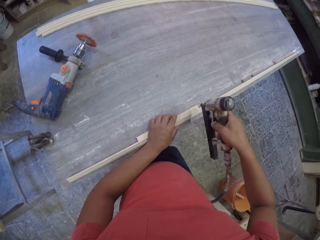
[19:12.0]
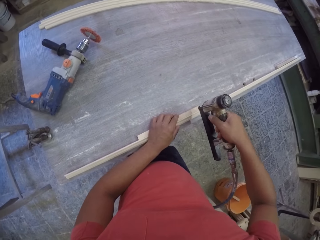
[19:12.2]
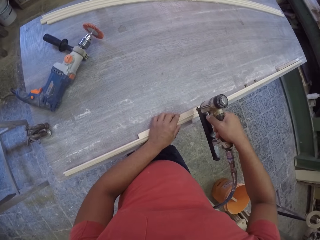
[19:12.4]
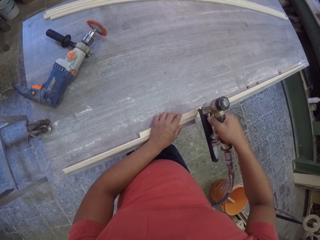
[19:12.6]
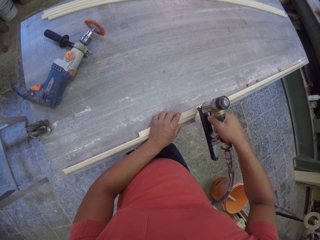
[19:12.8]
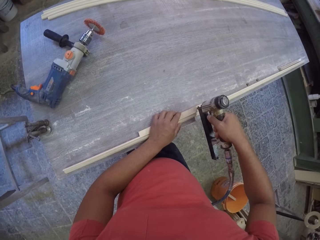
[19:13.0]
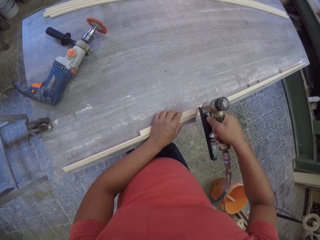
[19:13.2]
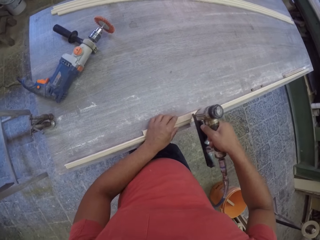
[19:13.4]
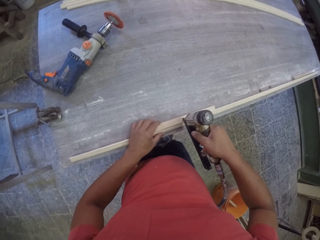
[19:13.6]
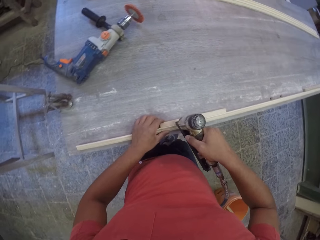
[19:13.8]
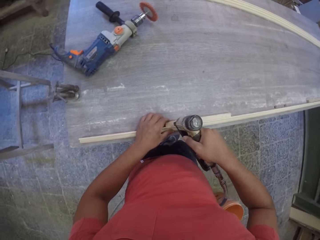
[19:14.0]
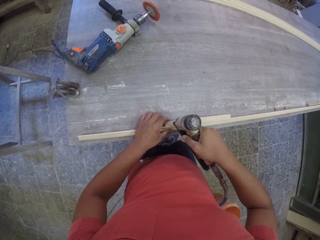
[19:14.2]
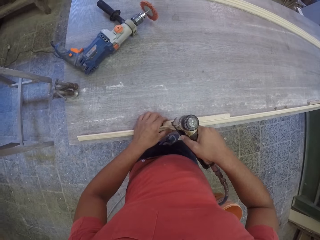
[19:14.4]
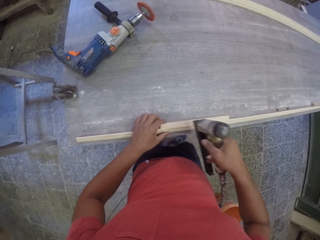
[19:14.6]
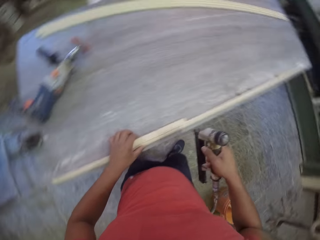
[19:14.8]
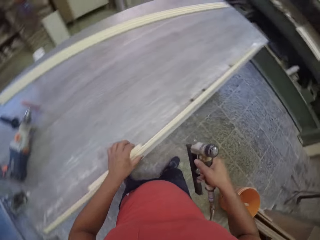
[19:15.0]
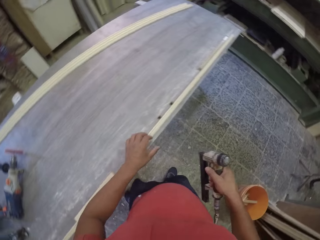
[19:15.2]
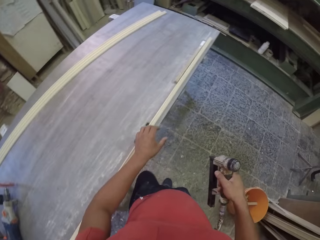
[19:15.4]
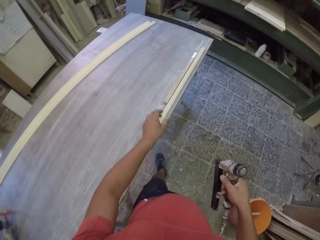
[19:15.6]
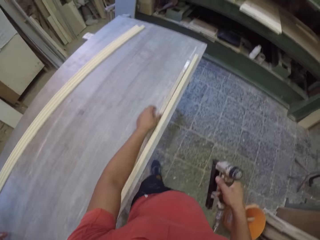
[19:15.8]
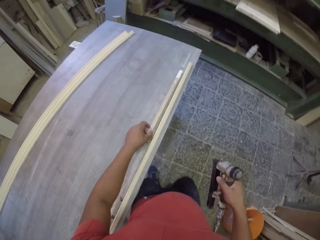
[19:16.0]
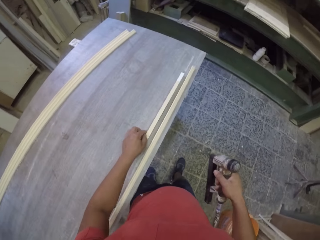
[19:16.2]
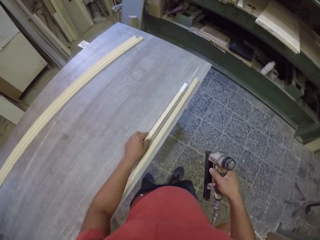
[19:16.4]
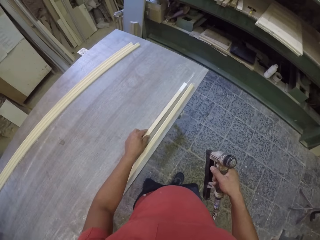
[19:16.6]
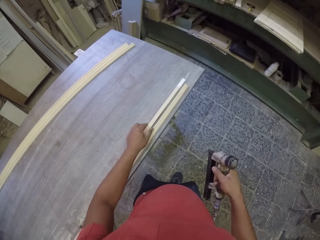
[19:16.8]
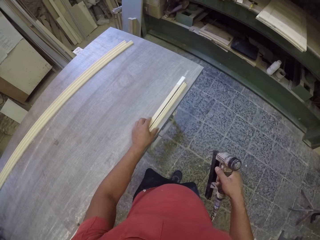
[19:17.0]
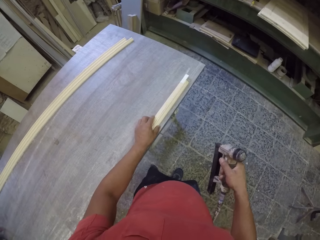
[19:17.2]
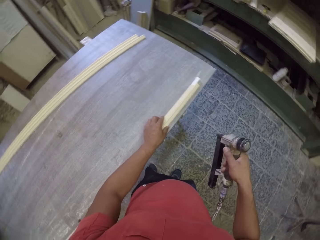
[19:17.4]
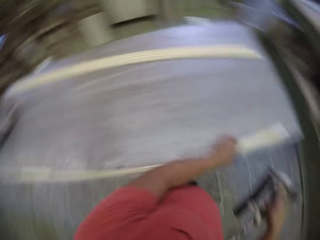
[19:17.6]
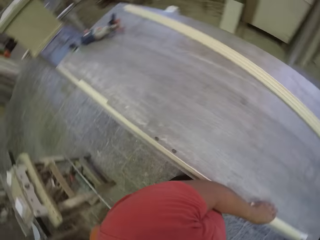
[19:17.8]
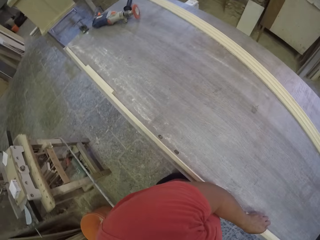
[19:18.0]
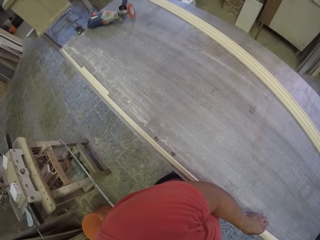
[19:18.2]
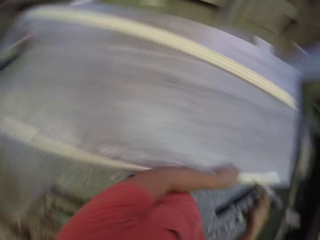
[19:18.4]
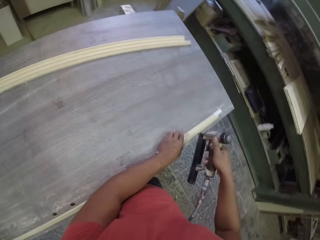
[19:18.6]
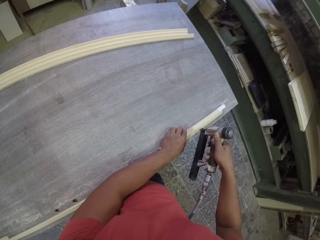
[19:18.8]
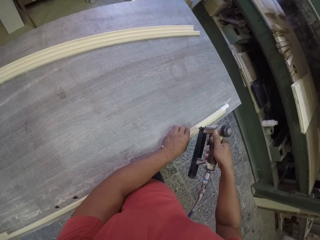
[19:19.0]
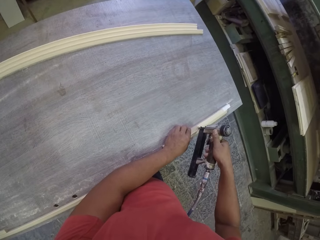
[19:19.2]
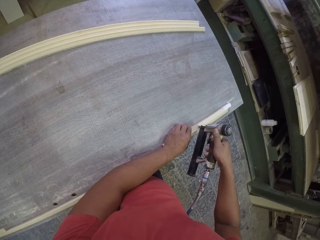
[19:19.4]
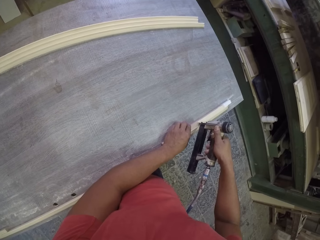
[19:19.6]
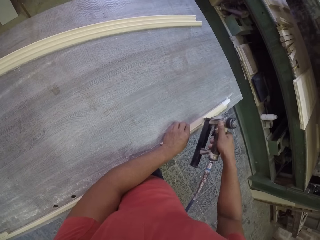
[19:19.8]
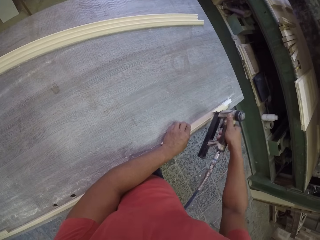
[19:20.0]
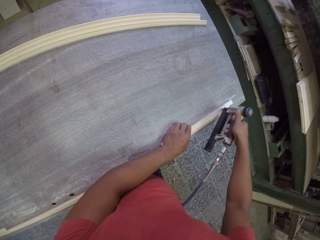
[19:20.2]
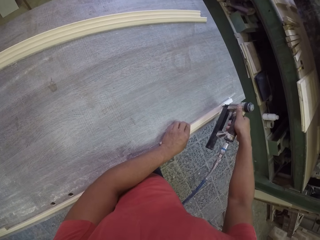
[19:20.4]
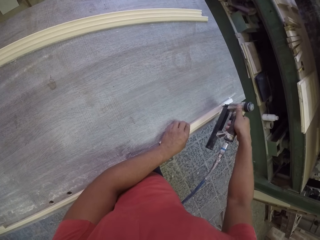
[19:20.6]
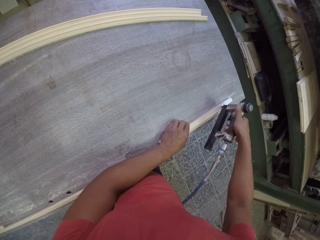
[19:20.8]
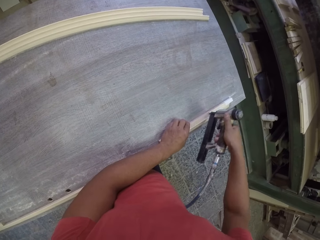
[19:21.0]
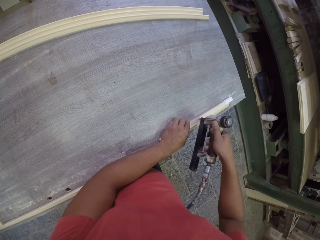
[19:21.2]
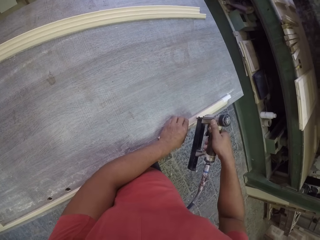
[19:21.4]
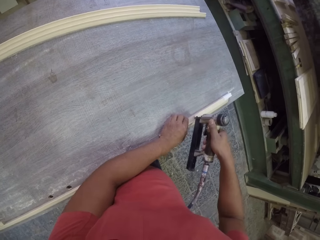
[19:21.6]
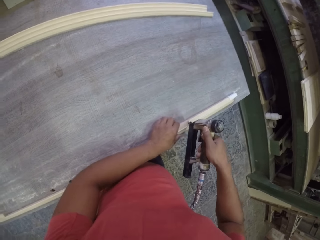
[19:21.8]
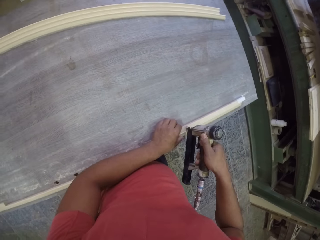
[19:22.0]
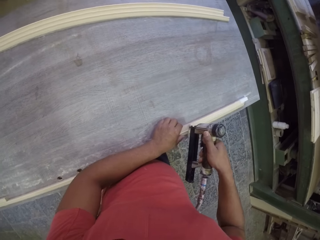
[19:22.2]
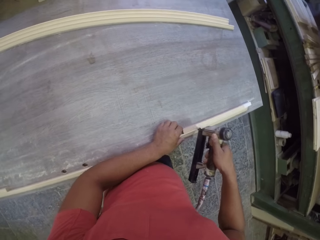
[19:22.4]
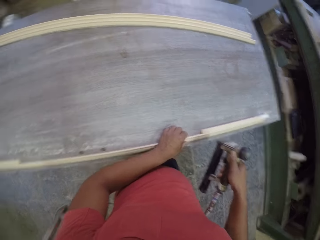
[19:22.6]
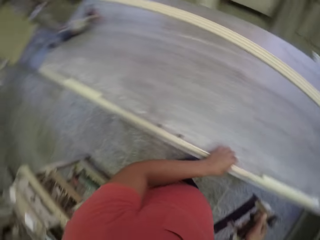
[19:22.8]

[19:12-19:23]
The camera wearer nails the wood with the electric nail gun. They touch something.

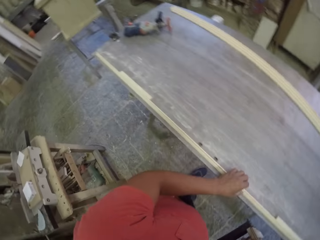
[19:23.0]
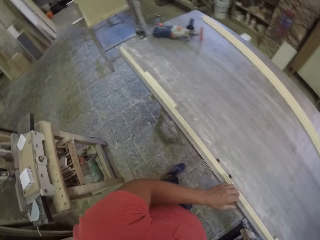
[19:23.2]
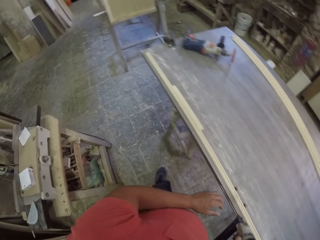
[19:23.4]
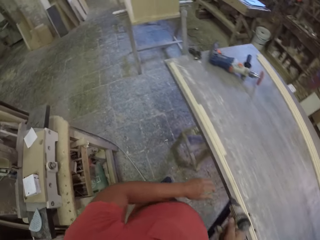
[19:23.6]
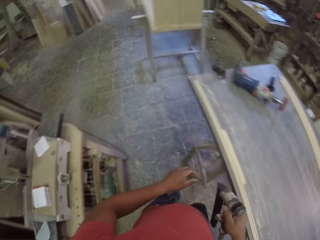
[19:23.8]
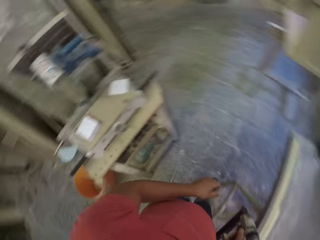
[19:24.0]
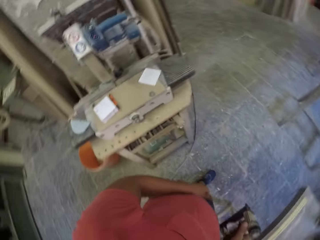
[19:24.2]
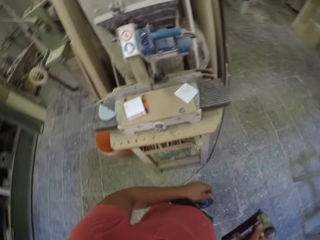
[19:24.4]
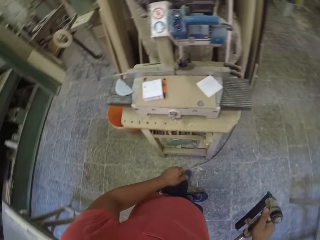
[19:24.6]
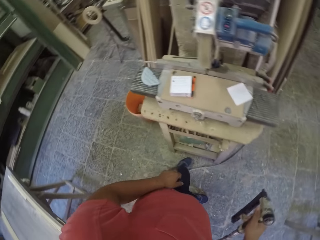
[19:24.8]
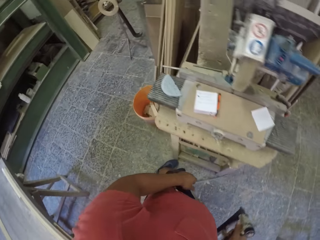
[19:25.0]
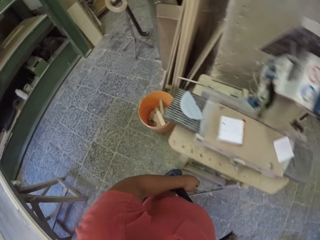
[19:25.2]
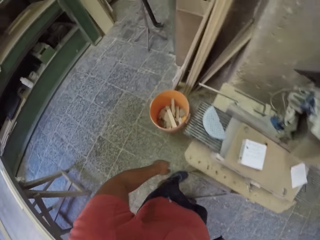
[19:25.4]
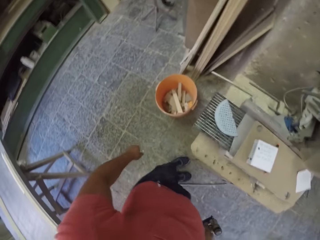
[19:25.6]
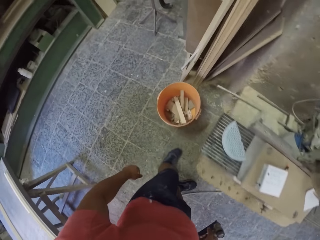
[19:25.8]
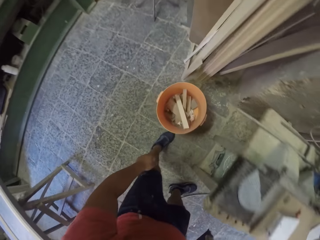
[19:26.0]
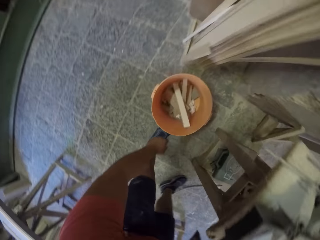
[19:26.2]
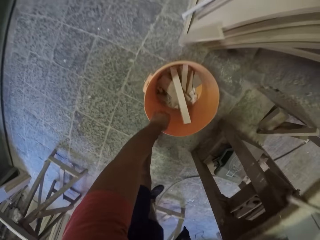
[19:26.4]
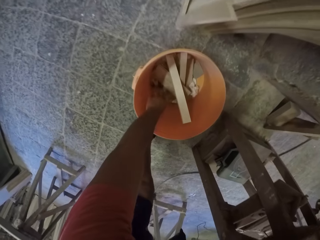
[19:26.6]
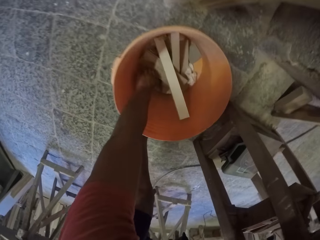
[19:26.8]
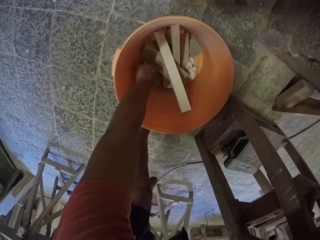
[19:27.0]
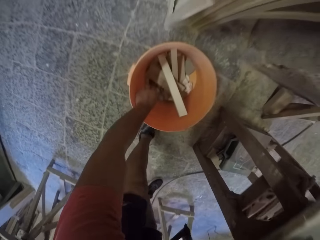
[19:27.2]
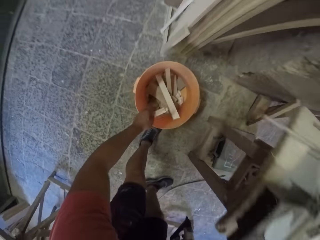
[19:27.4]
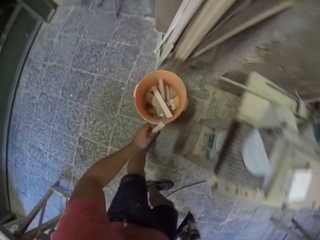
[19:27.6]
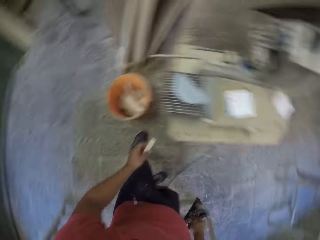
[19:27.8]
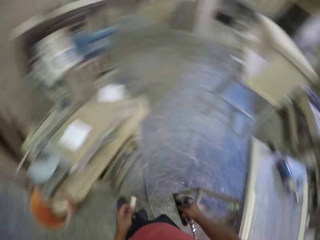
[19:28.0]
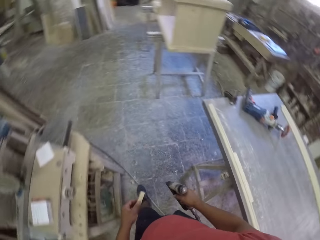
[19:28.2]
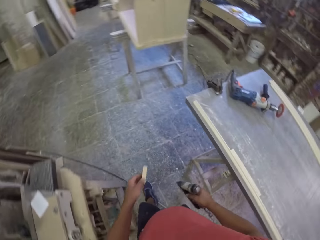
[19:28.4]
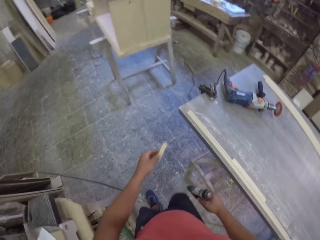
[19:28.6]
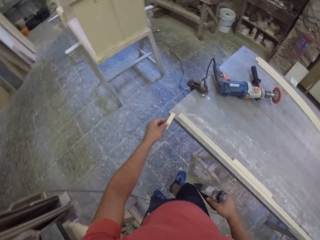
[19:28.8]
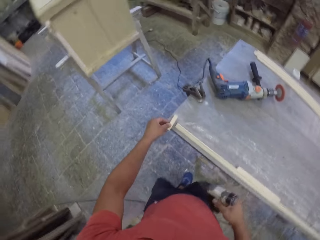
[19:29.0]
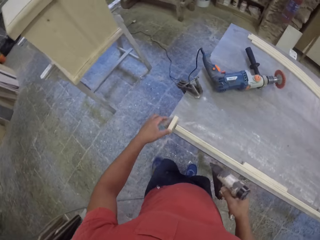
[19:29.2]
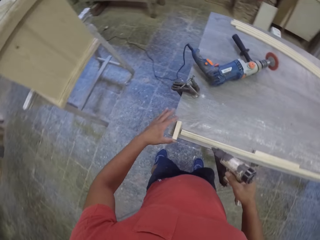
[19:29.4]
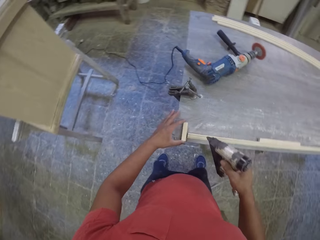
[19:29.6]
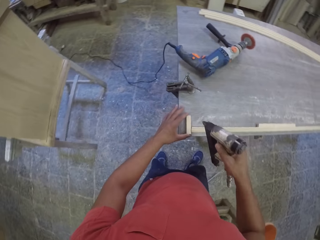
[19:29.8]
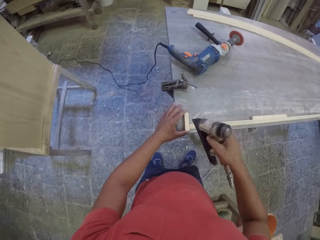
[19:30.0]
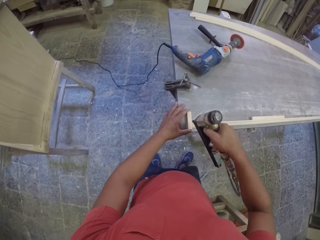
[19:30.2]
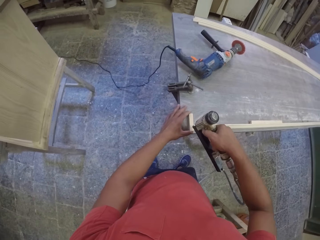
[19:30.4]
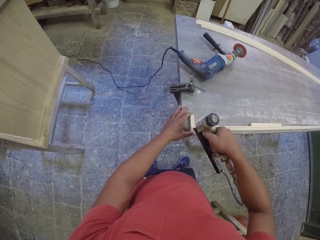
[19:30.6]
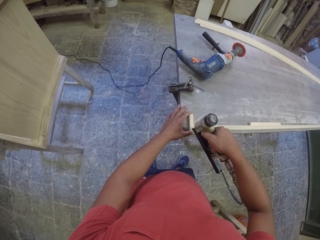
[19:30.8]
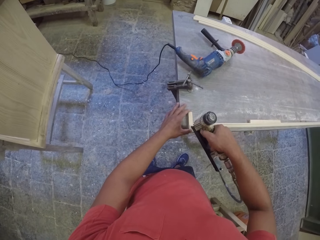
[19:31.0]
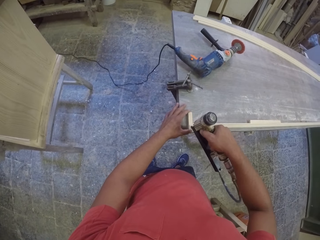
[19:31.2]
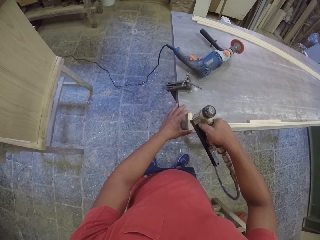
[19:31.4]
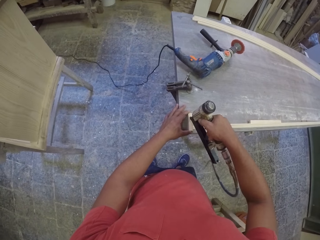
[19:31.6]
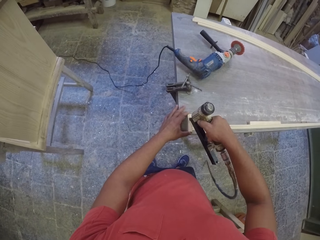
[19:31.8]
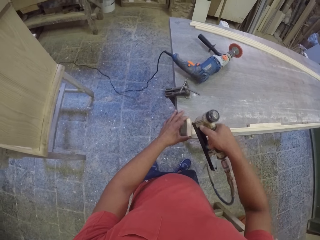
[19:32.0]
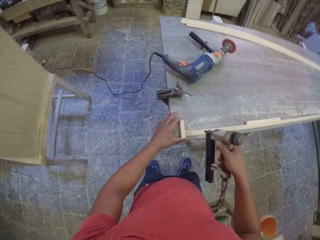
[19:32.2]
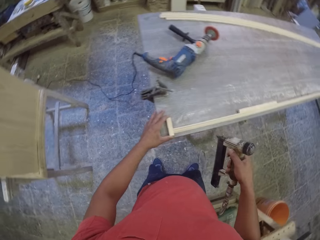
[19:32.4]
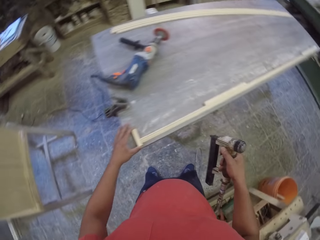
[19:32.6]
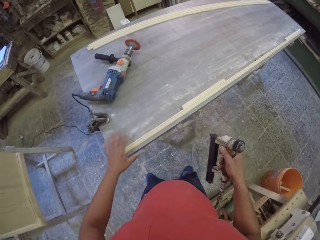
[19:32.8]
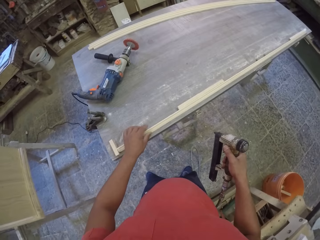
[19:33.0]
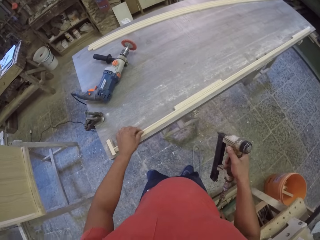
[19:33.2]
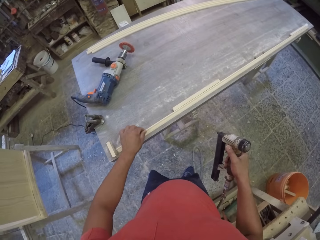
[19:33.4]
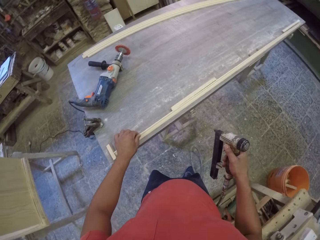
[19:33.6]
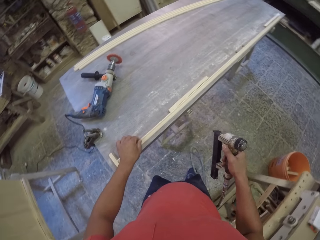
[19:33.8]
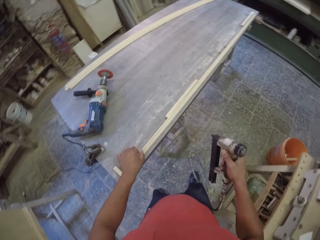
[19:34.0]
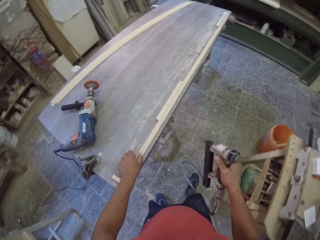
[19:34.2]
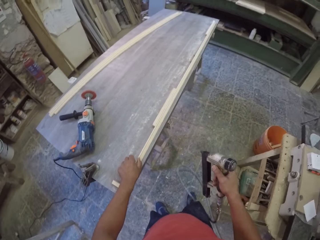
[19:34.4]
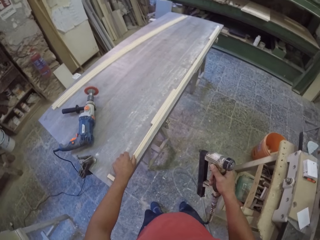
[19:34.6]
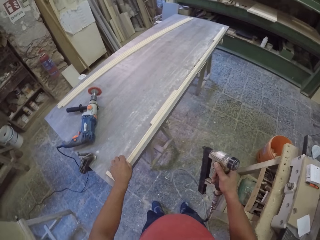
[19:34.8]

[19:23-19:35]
The camera wearer walks in the workshop. They pick up the wood from the bucket. They place the wood on the table. They nail the wood with the electric nail gun.
